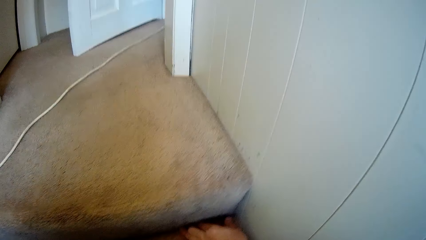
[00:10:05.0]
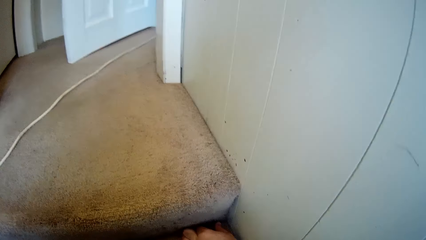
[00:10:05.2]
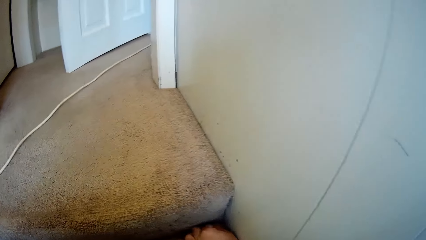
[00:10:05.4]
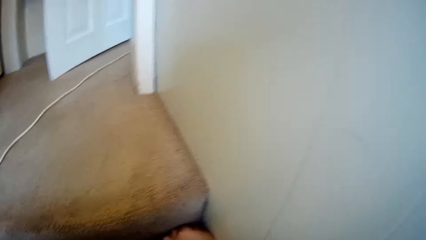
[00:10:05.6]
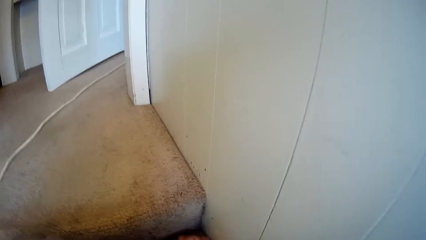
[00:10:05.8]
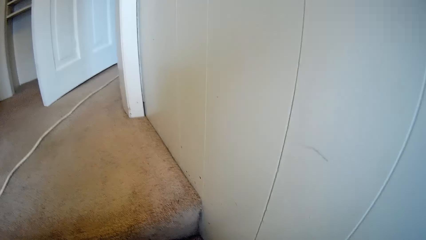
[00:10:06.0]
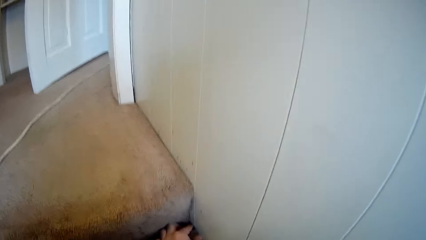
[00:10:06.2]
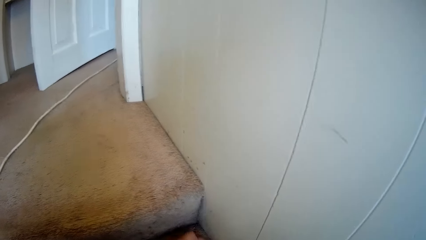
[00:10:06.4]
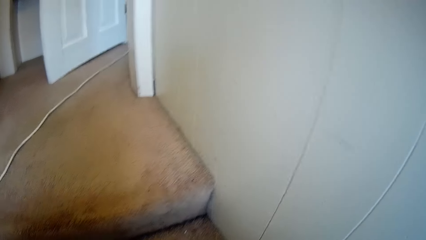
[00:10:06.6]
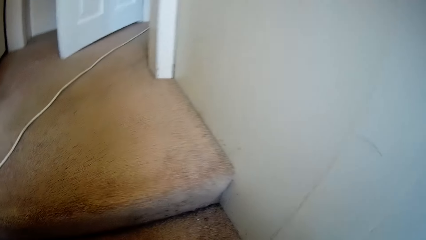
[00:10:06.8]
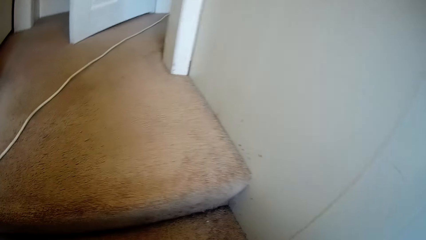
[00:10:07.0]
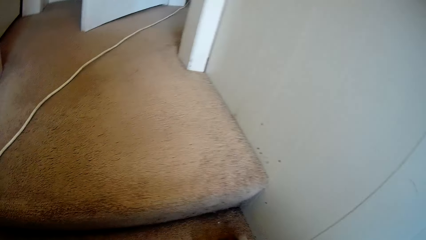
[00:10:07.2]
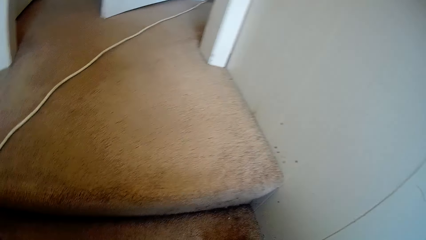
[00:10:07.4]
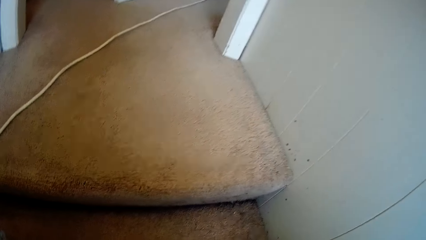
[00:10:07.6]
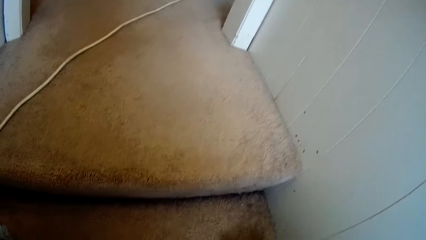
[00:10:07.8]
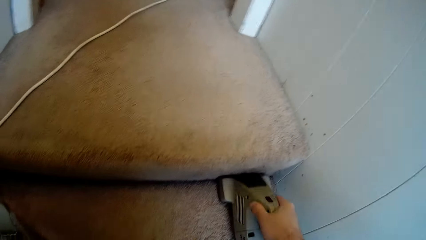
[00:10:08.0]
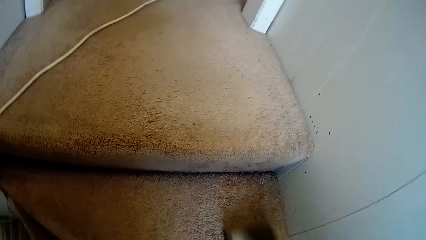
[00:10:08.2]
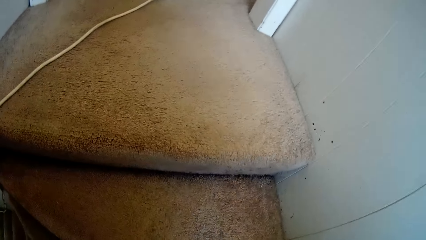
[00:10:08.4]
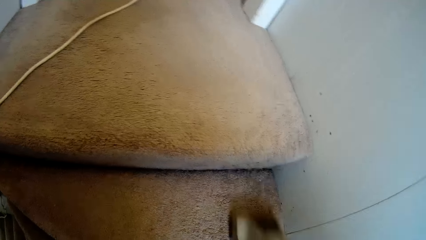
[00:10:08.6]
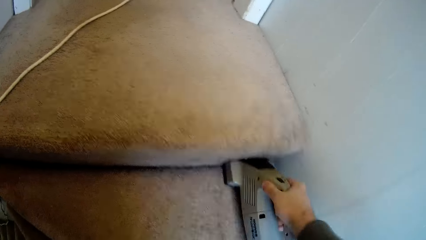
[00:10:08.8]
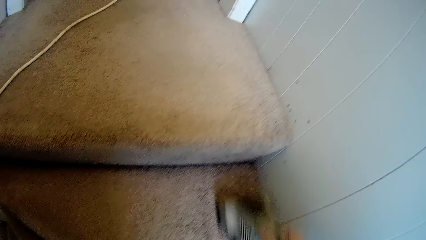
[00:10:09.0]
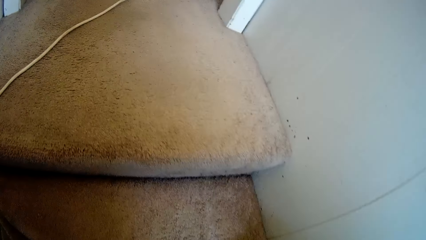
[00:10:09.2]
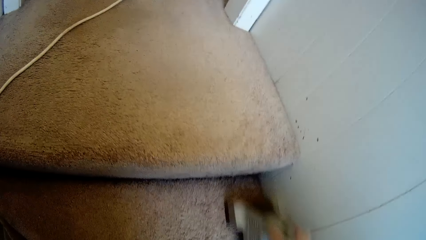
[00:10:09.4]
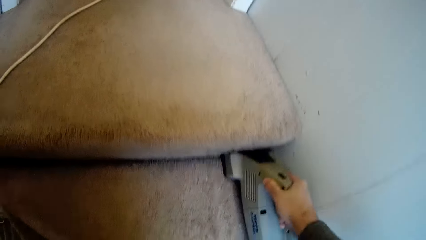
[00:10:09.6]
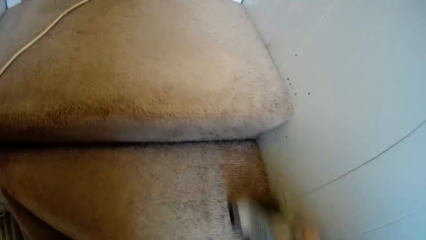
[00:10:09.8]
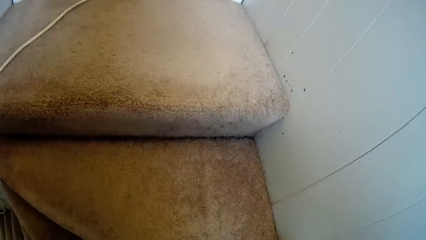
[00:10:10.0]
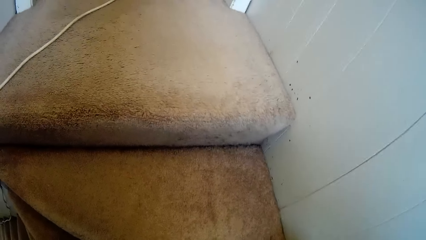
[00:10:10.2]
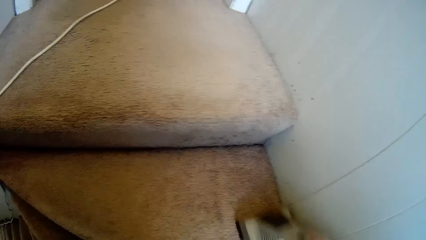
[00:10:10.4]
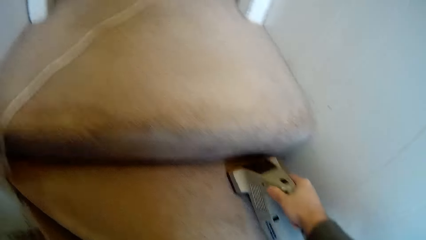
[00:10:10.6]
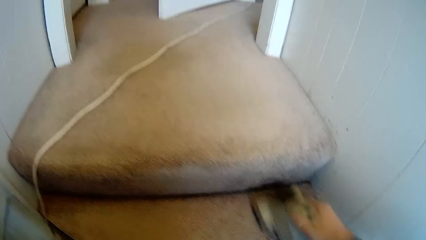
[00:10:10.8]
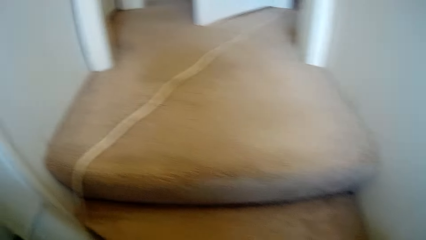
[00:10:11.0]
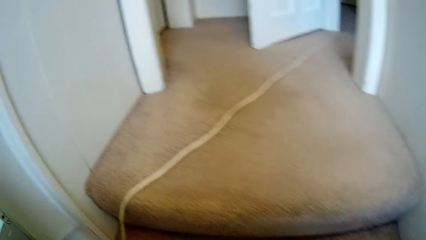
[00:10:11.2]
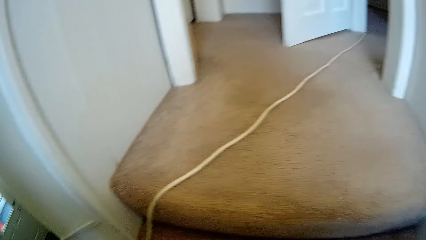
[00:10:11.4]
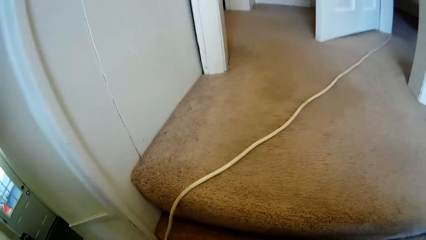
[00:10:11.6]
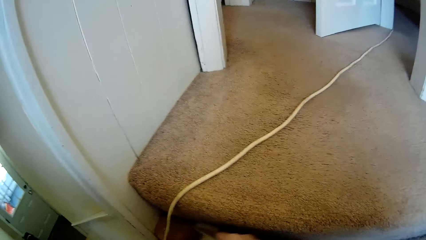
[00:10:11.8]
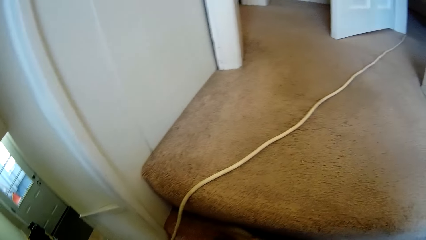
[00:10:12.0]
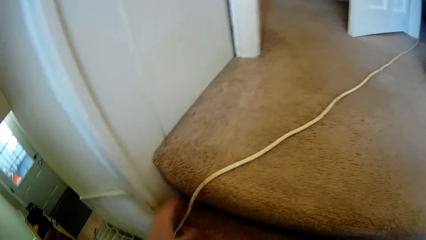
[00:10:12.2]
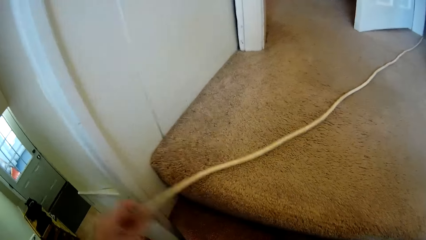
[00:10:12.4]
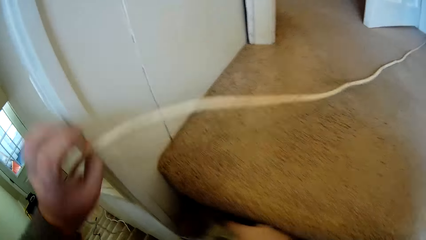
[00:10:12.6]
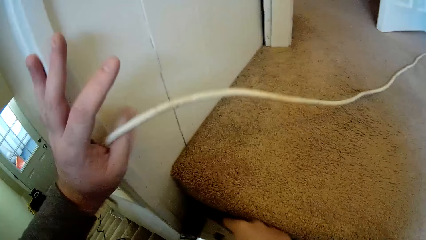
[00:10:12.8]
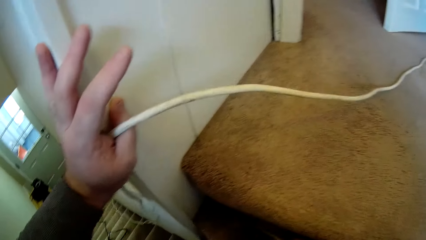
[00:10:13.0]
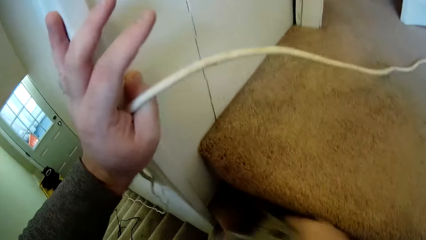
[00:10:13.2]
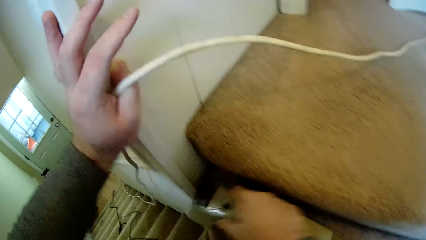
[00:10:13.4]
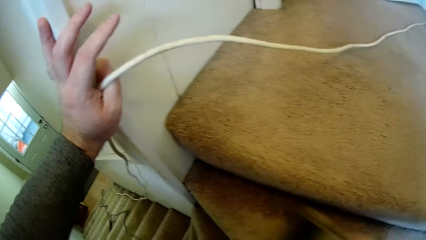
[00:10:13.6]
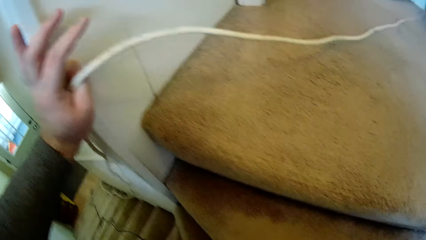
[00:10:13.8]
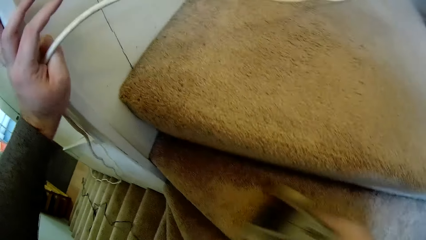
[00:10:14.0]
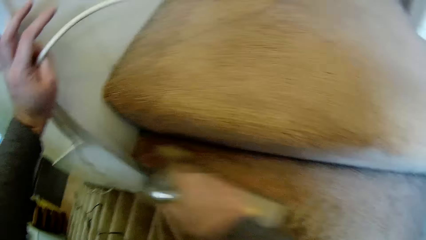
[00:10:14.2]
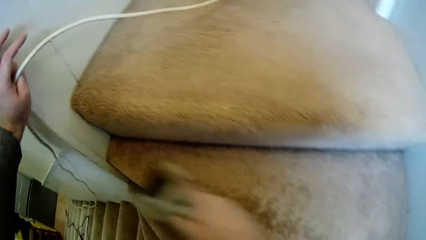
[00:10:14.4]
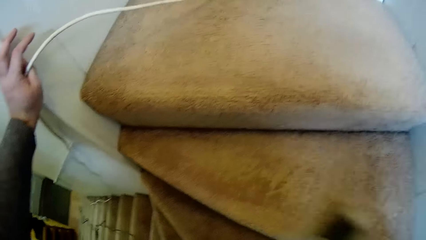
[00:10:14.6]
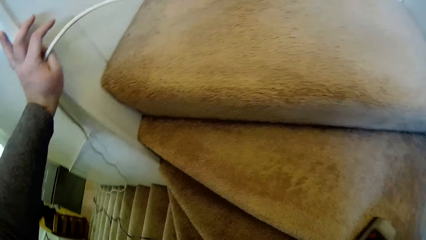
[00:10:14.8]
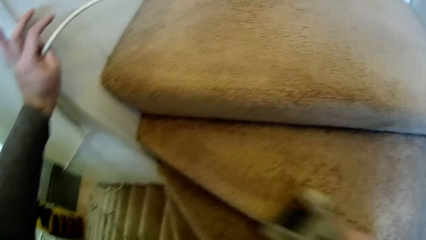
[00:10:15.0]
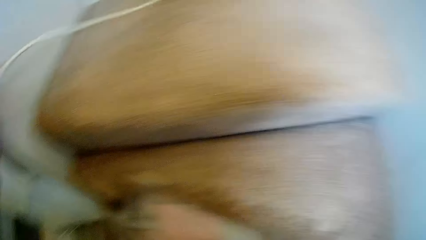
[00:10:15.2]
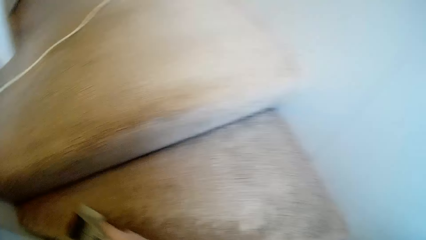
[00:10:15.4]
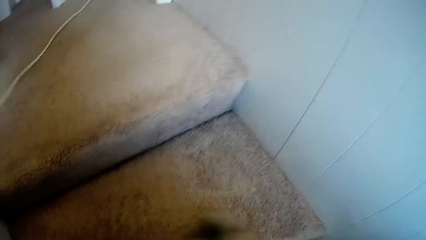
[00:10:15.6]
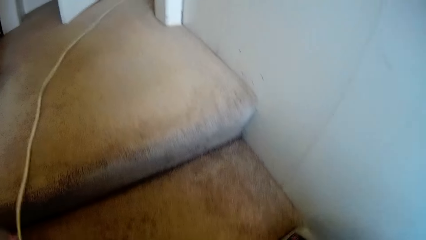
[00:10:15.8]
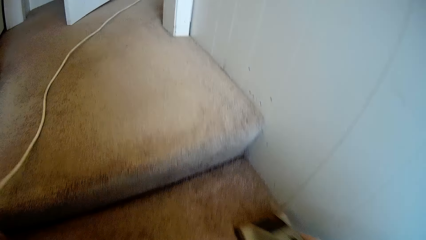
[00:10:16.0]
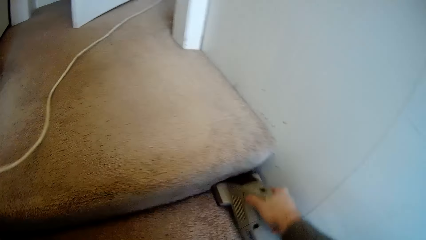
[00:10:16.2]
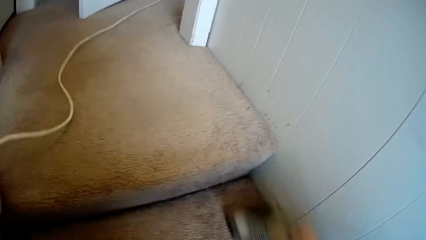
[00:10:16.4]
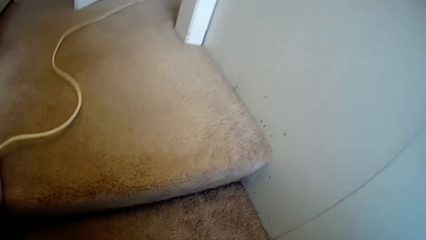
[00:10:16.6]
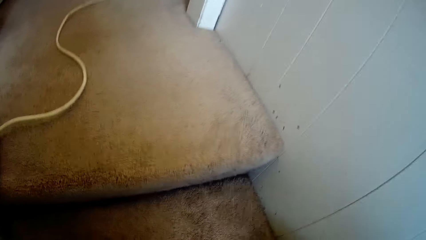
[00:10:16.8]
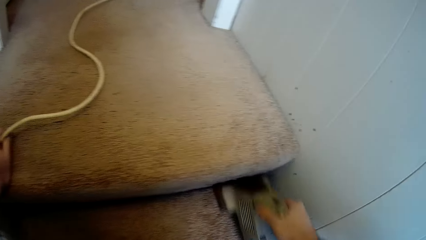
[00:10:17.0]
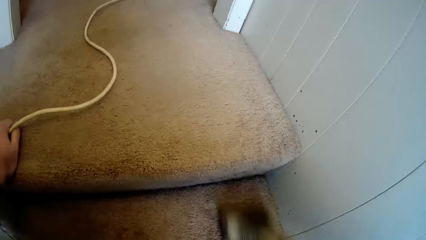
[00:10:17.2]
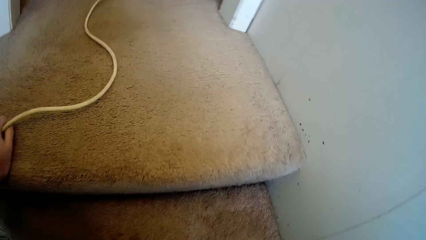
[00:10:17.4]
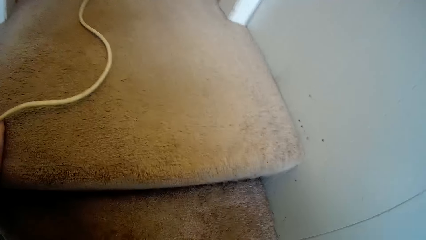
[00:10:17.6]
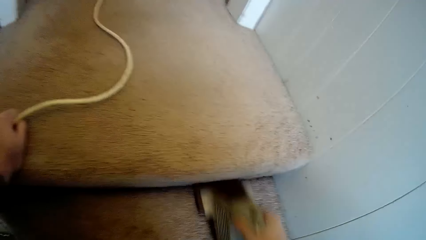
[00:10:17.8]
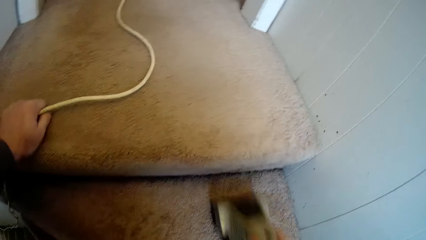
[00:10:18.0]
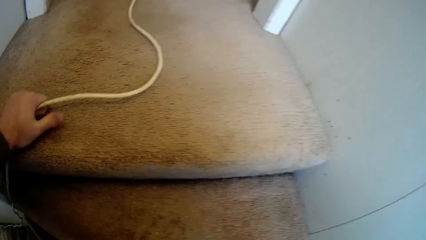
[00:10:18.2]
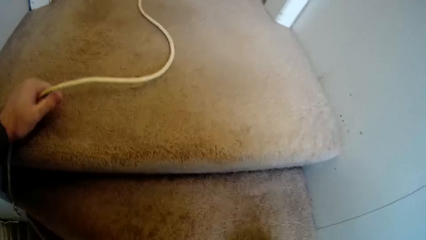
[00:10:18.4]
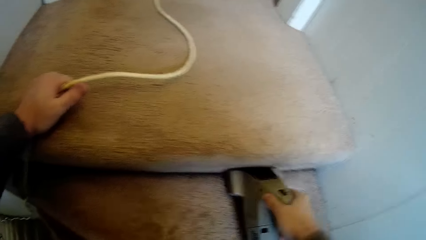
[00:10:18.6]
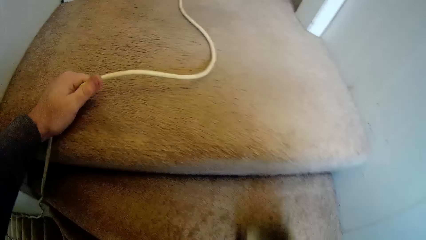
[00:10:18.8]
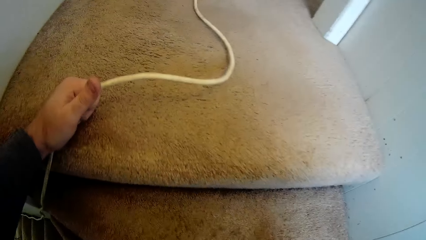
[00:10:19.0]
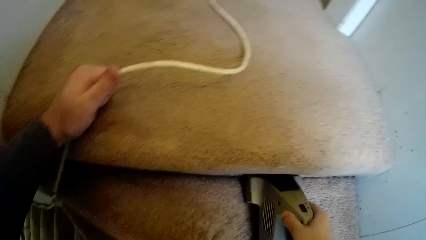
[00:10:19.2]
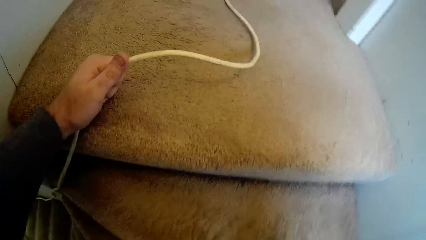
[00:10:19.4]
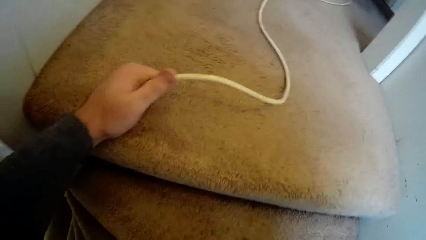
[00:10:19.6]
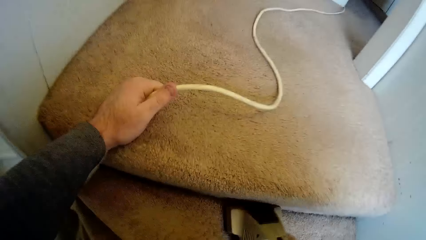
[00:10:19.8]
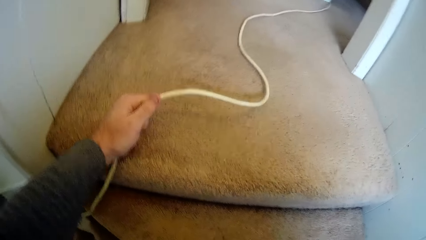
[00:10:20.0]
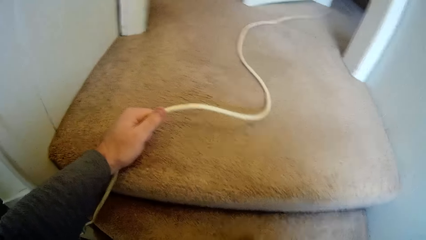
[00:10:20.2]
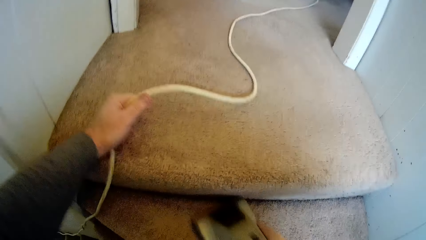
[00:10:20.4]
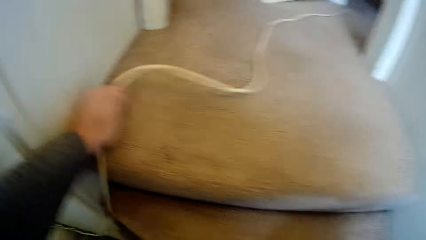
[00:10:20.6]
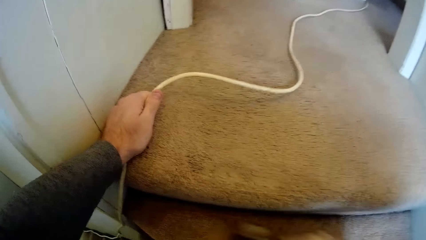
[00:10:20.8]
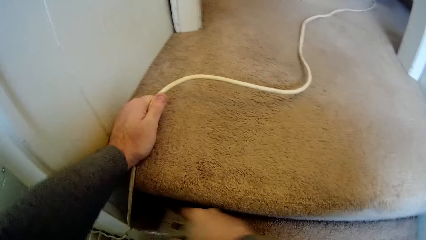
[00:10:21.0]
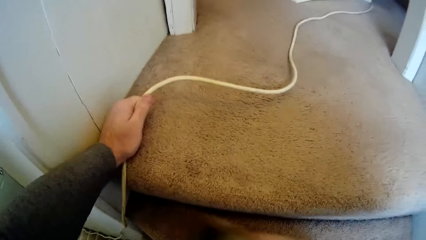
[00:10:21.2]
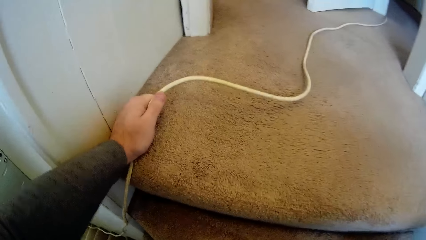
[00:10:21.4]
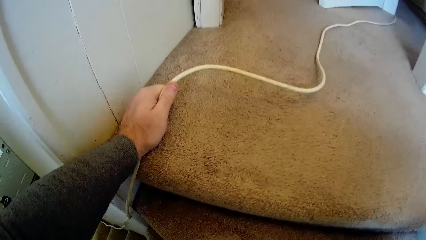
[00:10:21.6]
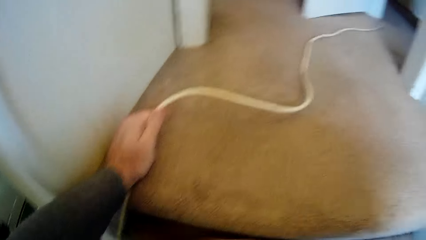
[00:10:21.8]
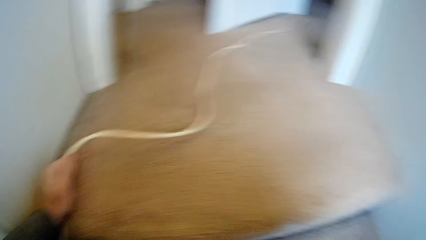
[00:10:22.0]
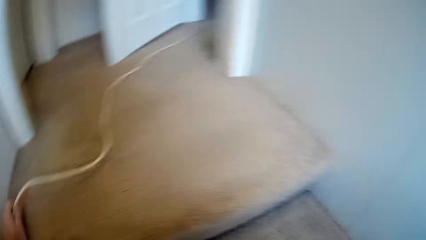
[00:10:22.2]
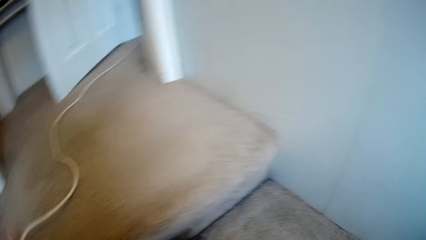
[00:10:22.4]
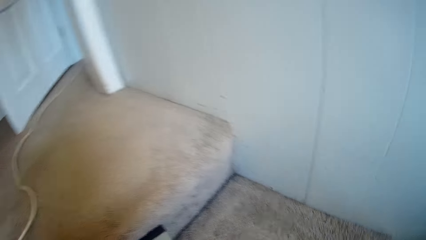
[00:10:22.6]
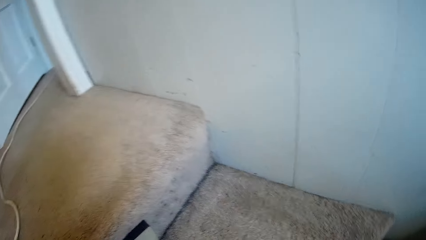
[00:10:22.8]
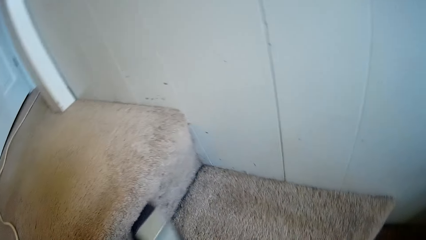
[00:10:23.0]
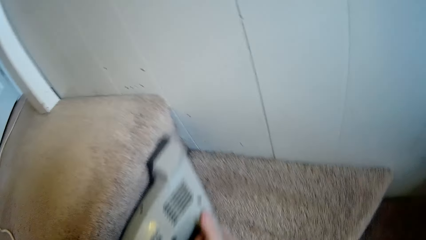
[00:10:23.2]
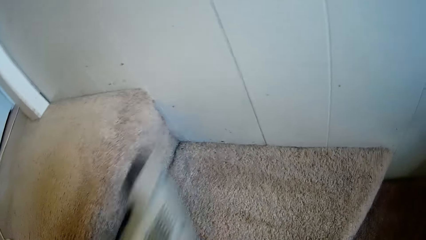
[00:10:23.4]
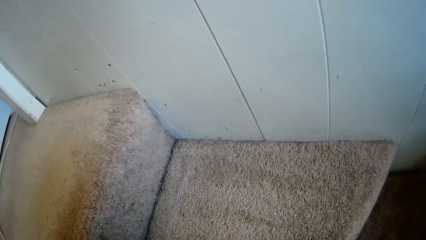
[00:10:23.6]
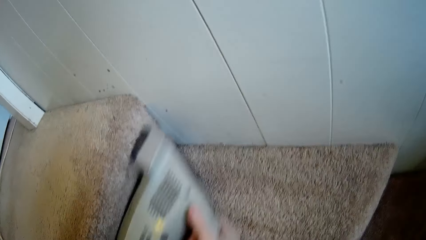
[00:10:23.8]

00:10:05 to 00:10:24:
The camera wearer lifts the wire on the carpet. They clean the staircase carpet. They vacuum the carpet.
